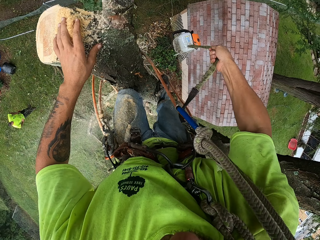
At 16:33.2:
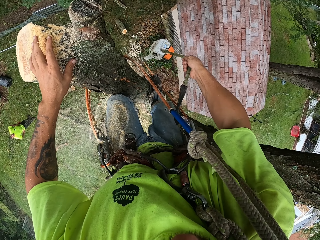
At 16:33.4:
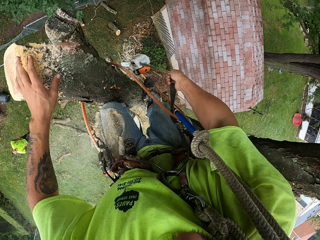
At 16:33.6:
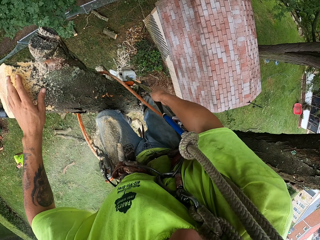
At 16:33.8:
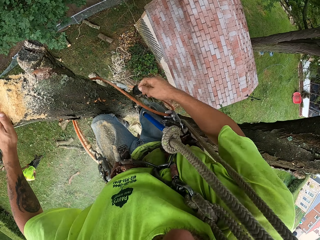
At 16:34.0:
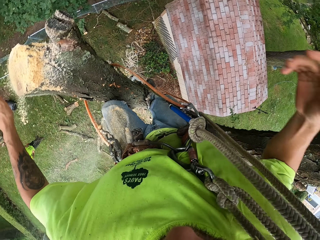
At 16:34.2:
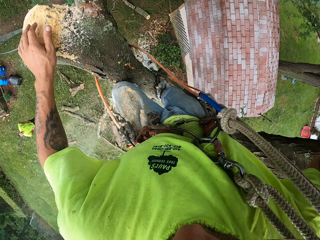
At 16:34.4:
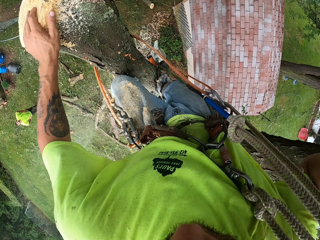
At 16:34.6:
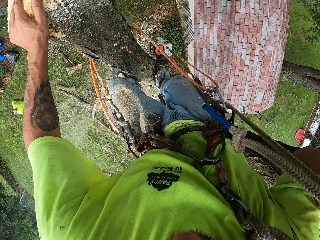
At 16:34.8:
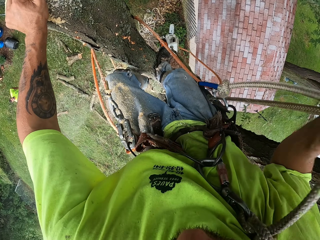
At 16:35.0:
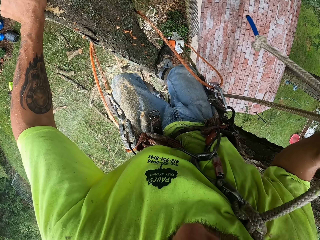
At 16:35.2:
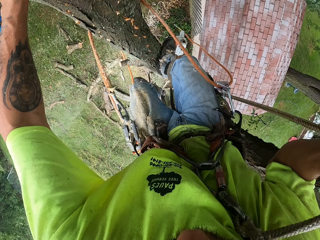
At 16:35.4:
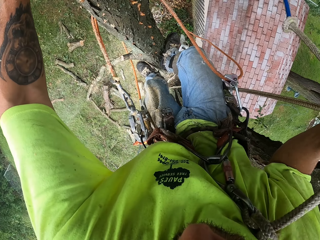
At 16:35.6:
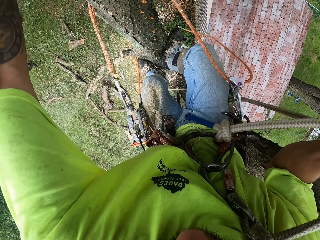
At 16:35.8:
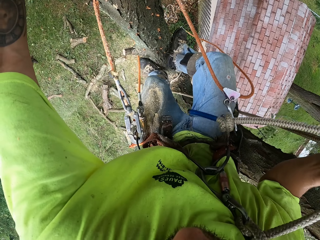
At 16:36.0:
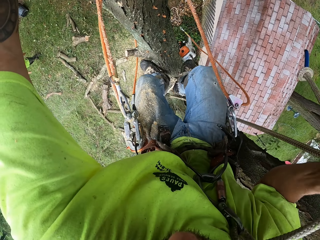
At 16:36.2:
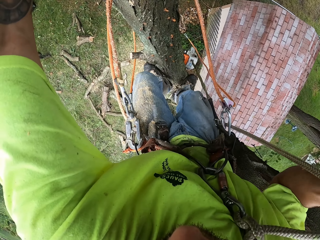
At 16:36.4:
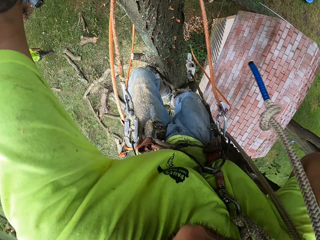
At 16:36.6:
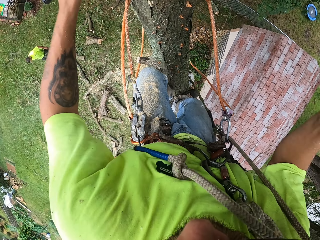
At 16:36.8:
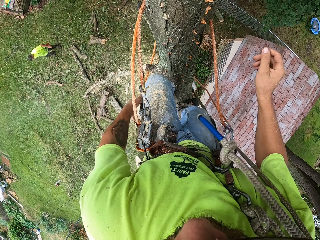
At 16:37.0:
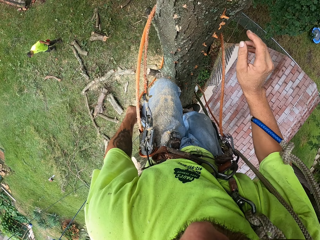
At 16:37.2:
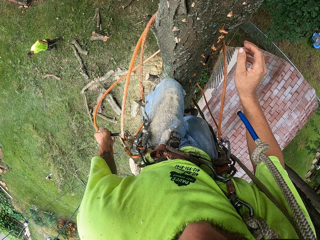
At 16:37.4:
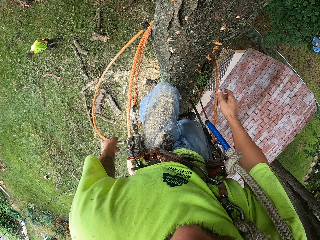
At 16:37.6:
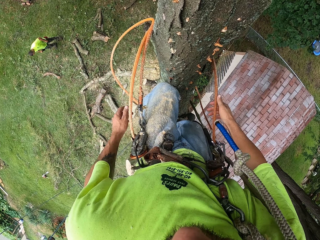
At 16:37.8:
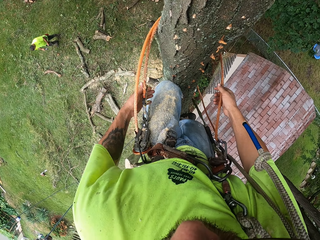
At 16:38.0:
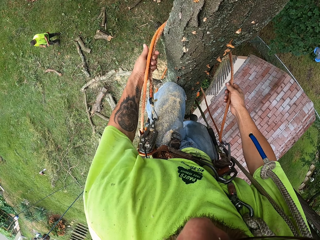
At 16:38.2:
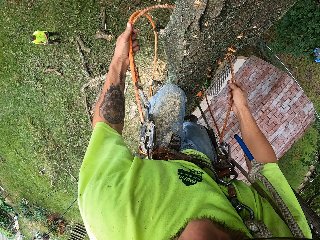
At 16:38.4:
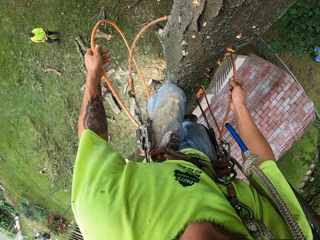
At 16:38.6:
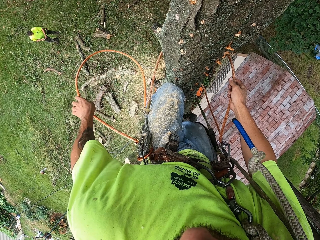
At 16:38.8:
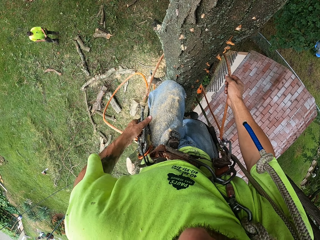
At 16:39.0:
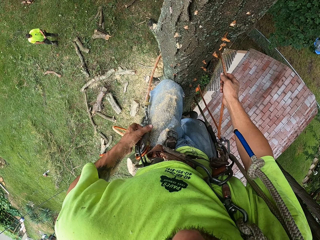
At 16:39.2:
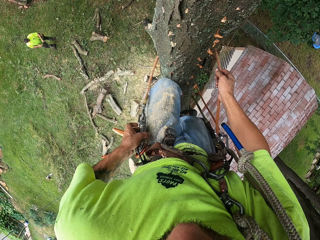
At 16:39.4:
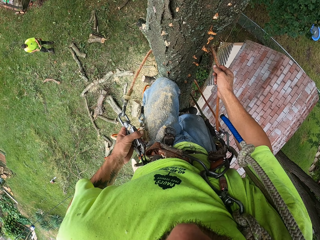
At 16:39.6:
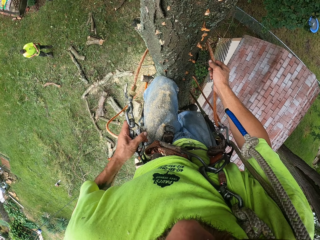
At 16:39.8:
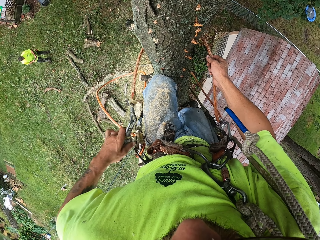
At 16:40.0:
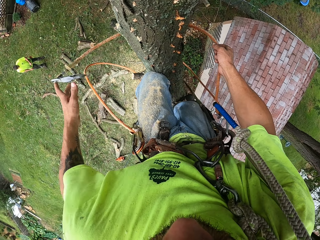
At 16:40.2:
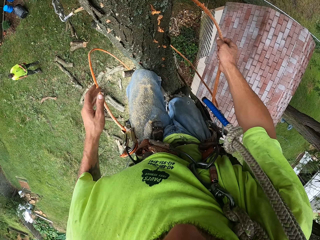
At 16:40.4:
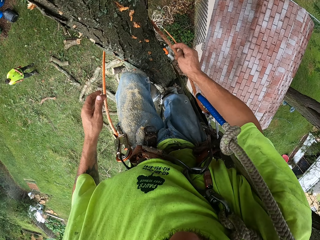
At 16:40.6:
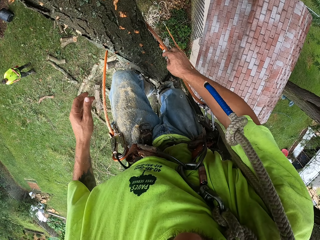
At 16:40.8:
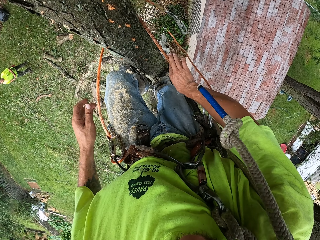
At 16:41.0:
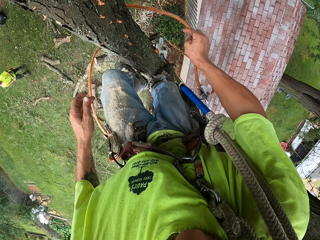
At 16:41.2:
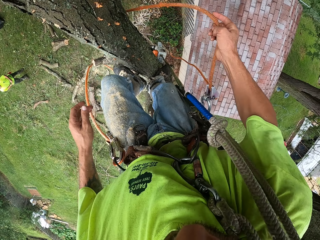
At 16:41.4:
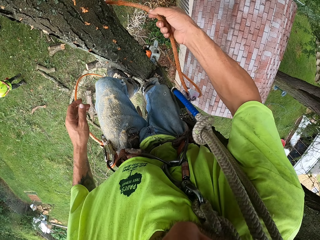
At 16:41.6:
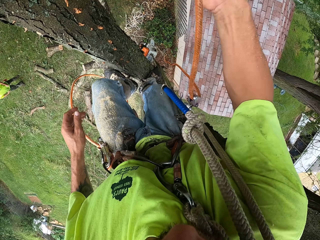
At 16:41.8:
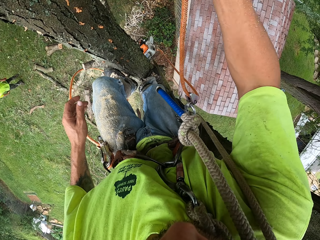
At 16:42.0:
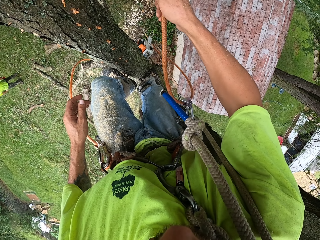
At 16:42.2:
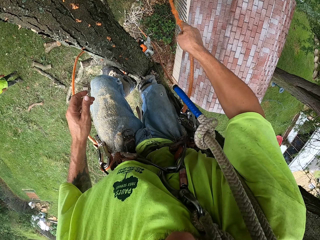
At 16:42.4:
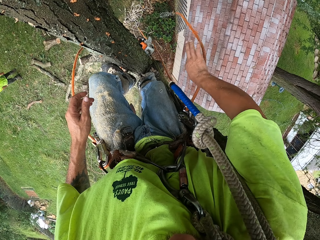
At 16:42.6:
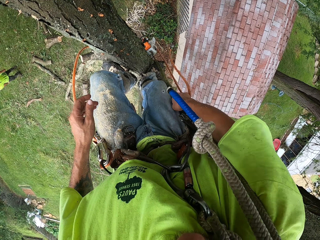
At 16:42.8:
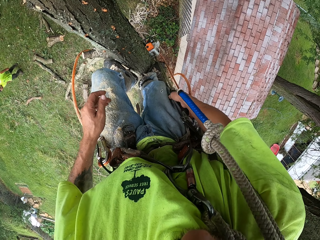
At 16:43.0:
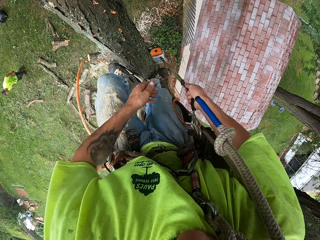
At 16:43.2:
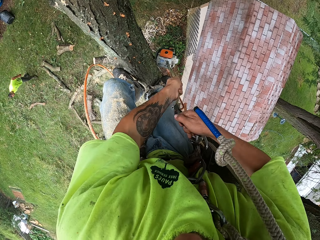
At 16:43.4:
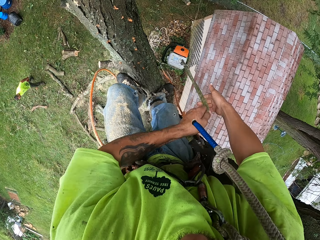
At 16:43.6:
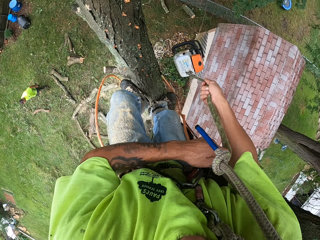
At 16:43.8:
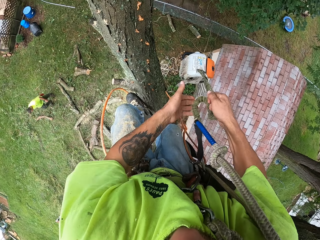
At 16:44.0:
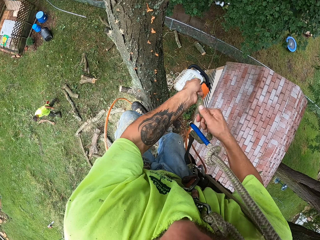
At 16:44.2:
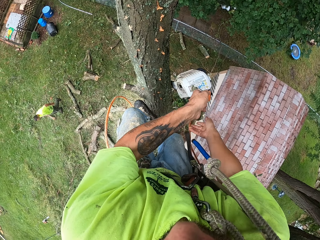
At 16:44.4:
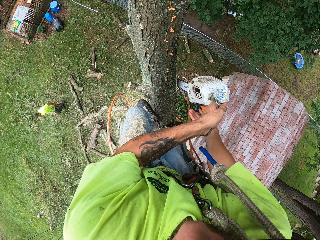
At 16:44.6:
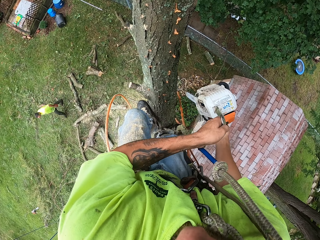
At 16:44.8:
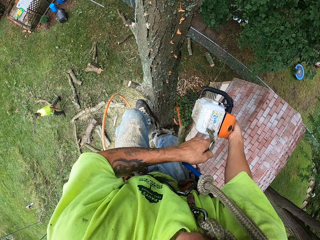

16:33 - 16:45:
The camera wearer drops the rope of the chainsaw to the ground with his right hand. He adjusts the tree climbing harness rope with his right hand. He moves down the tree with the tree climbing harness on his body. He brings out a mobile phone from his right trouser pocket with his right hand. He adjusts the tree climbing harness rope with his hands. The man operates the mobile phone with his hands. The man holds the mobile phone in his right hand. The camera wearer drags up the rope of the chainsaw with his hands.

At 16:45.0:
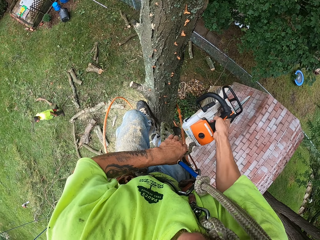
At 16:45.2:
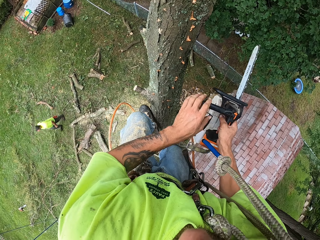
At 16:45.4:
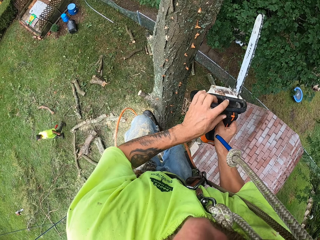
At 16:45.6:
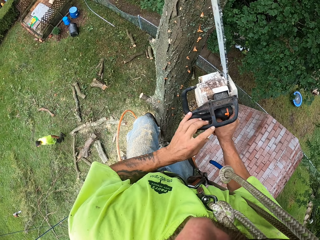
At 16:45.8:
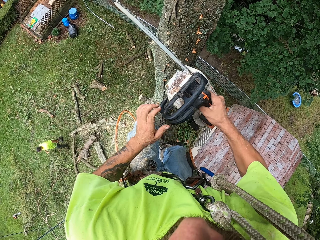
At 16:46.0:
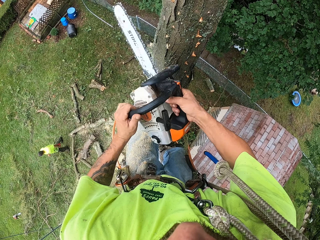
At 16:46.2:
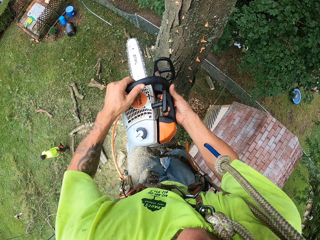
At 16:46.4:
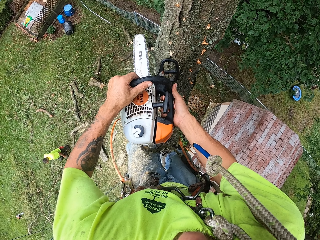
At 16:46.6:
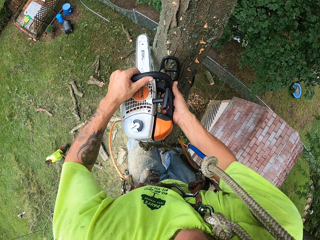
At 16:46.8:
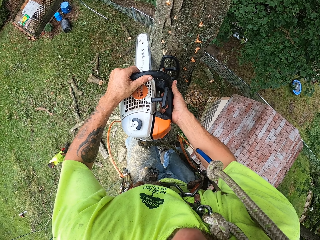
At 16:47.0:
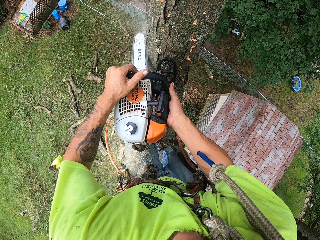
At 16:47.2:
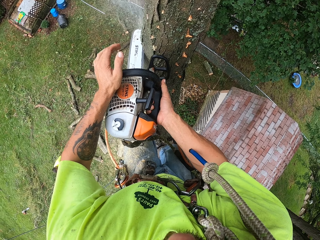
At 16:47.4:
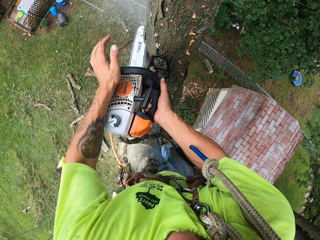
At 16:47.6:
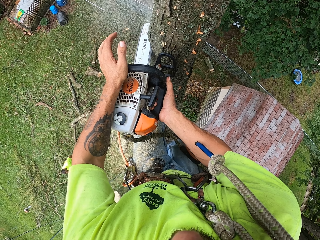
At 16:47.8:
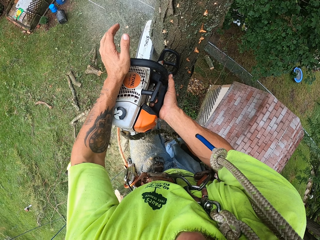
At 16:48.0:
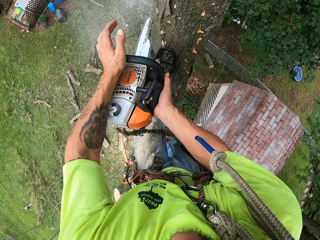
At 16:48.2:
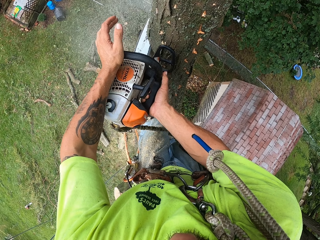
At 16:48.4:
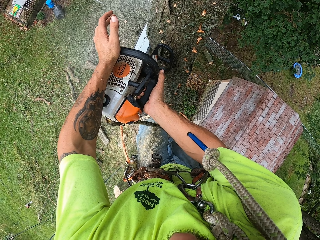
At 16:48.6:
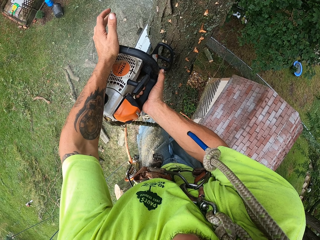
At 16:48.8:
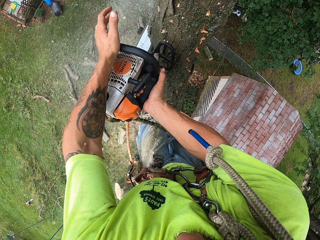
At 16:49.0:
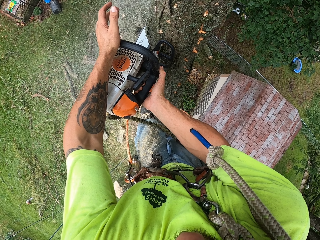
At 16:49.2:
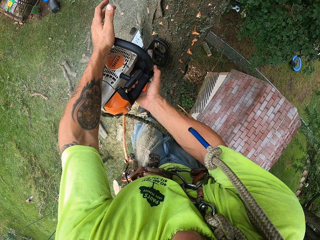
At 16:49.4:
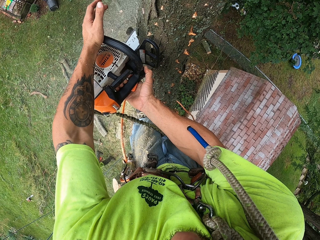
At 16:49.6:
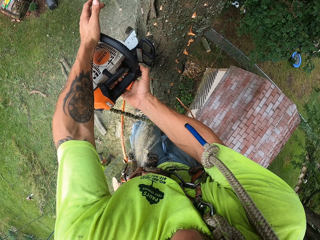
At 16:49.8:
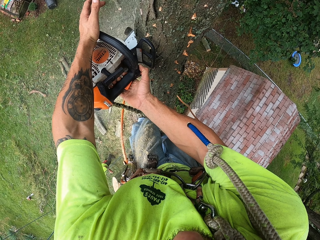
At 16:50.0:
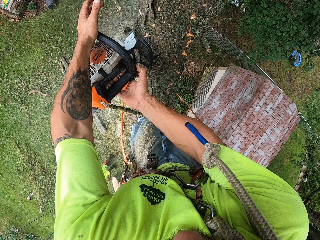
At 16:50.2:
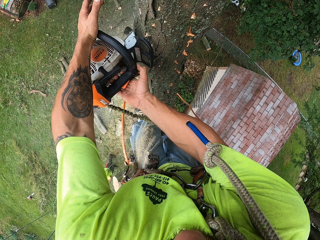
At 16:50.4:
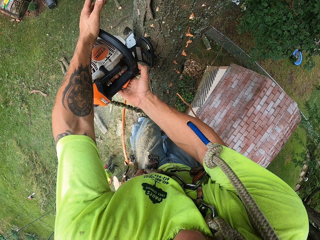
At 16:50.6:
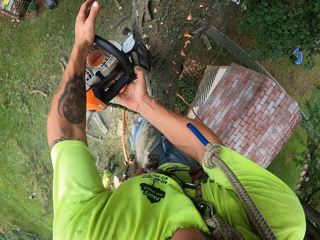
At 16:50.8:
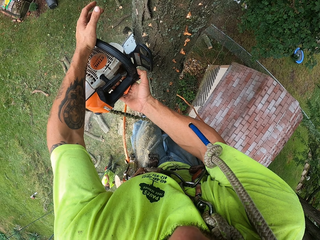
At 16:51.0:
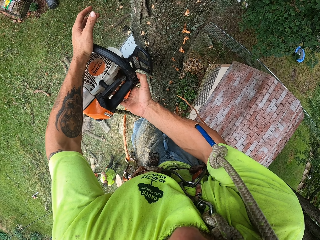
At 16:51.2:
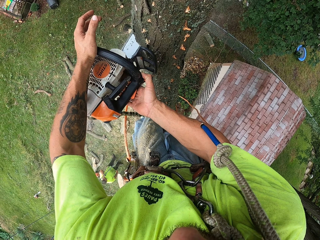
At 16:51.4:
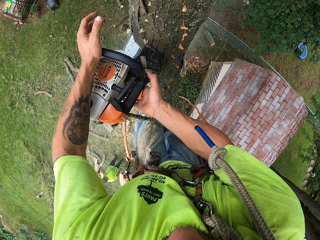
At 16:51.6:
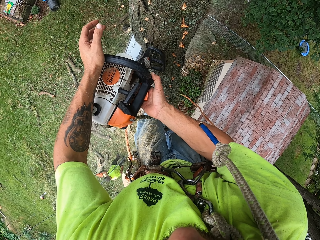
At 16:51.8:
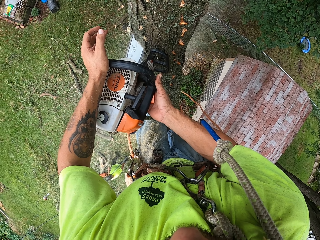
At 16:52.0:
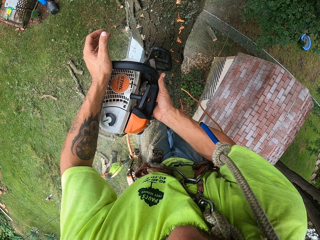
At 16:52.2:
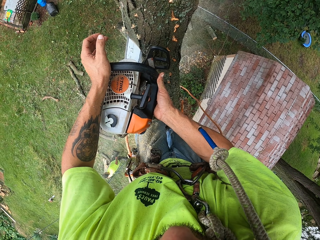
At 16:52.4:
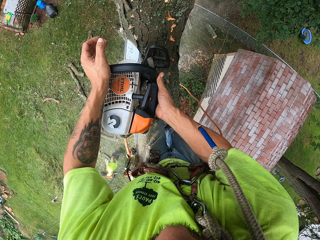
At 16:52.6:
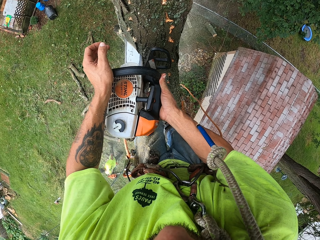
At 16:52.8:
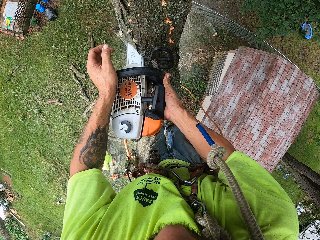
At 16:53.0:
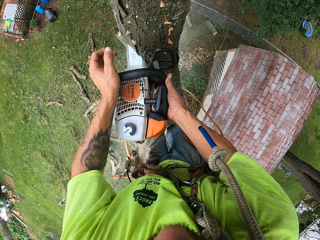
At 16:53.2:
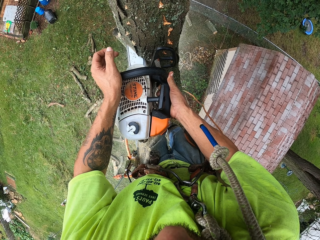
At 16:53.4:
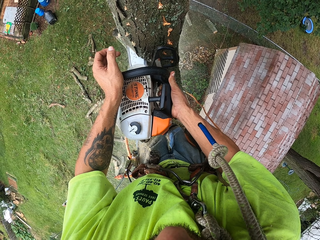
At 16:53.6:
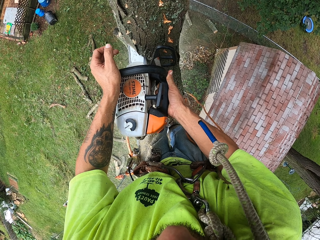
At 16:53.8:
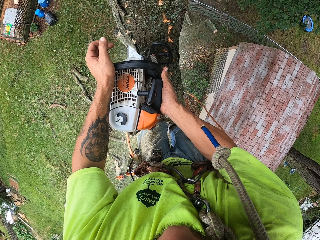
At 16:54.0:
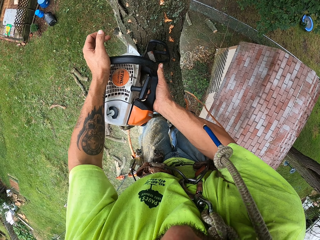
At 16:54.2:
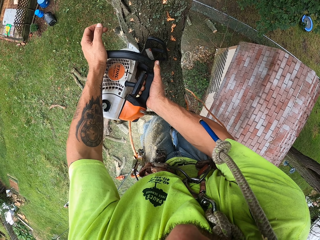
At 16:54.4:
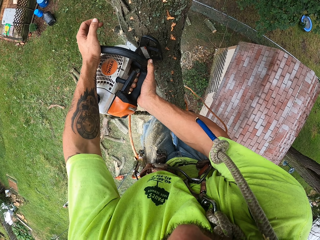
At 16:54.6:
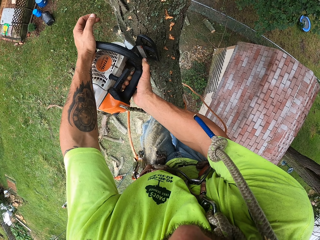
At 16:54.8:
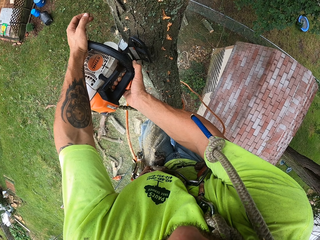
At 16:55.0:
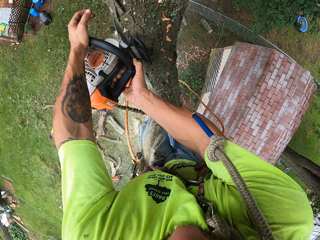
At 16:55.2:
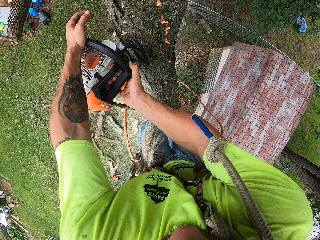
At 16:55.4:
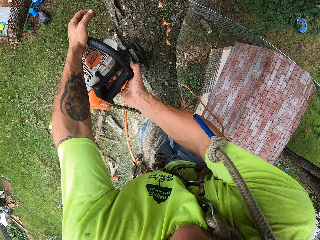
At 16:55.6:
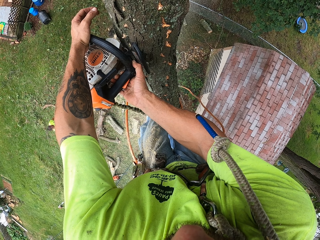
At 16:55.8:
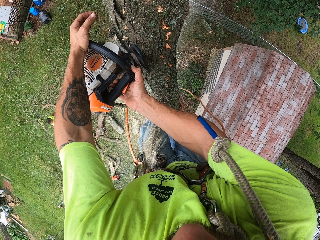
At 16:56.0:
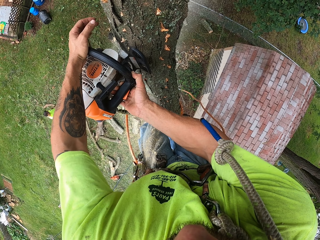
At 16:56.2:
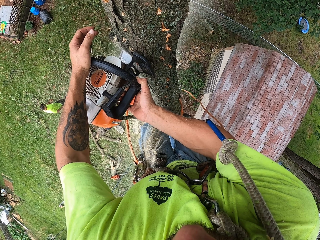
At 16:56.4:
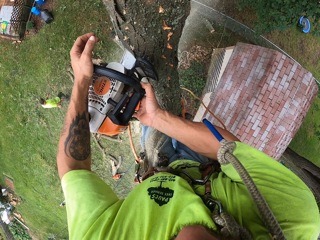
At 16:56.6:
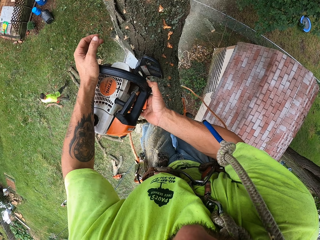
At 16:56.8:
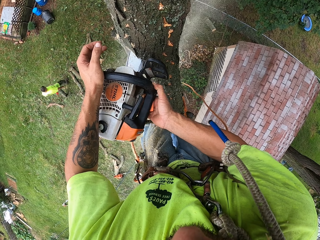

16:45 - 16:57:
The camera wearer takes the saw from the ground. He turns on the chainsaw with his left hand. He cuts down the chunk of the tree with the chainsaw in his hands.
